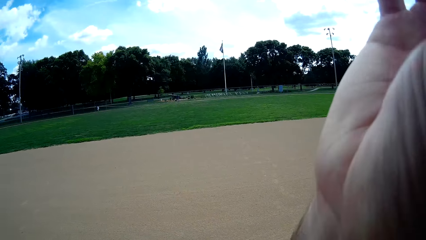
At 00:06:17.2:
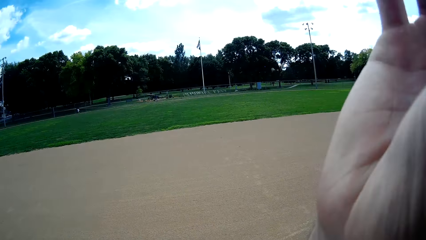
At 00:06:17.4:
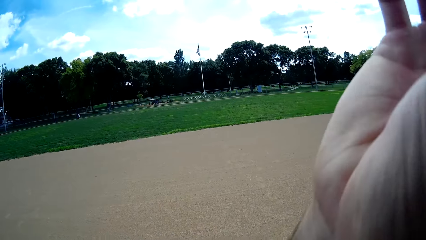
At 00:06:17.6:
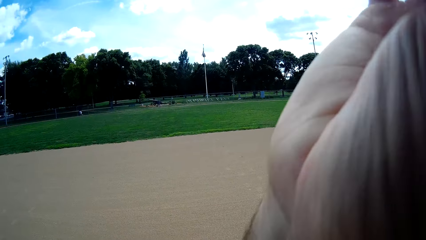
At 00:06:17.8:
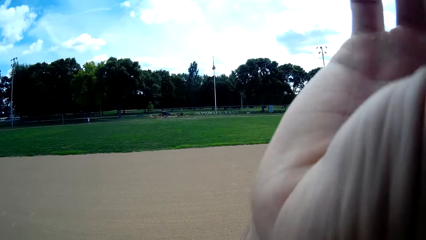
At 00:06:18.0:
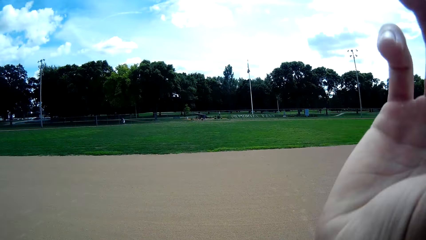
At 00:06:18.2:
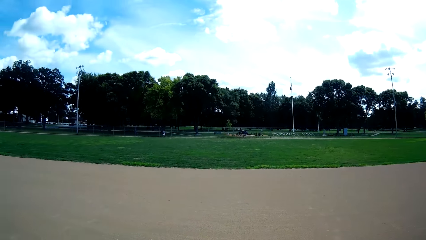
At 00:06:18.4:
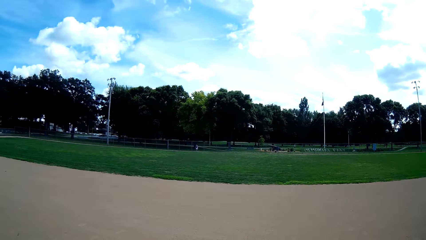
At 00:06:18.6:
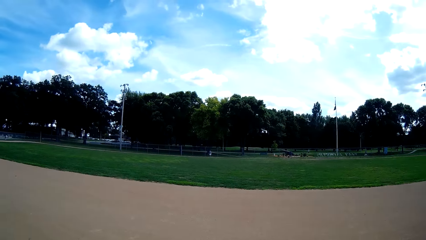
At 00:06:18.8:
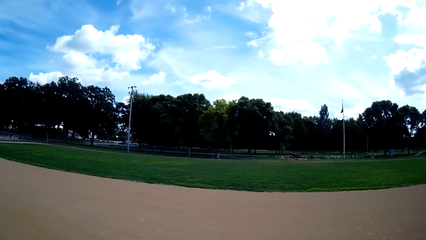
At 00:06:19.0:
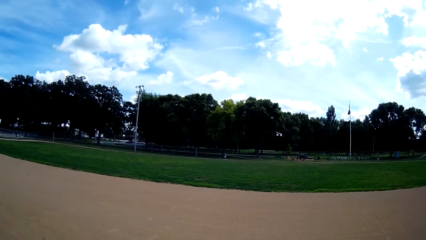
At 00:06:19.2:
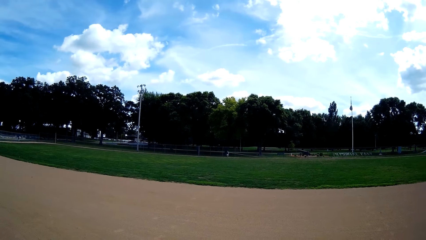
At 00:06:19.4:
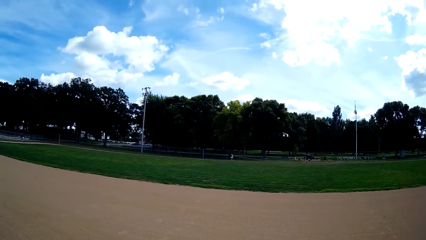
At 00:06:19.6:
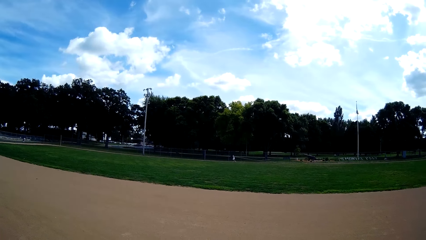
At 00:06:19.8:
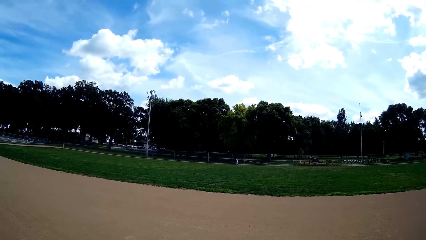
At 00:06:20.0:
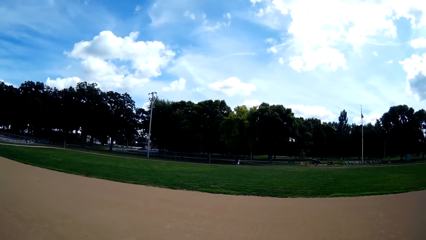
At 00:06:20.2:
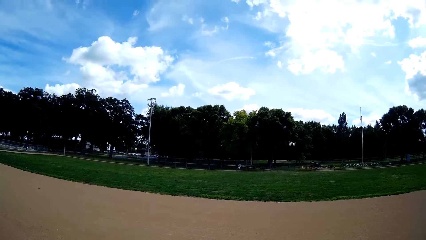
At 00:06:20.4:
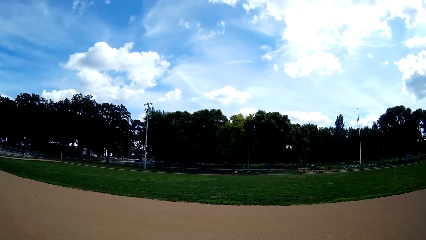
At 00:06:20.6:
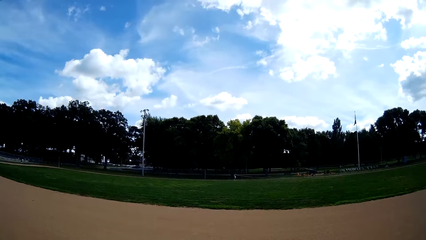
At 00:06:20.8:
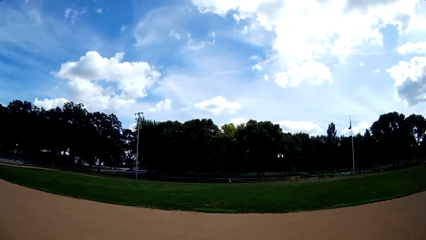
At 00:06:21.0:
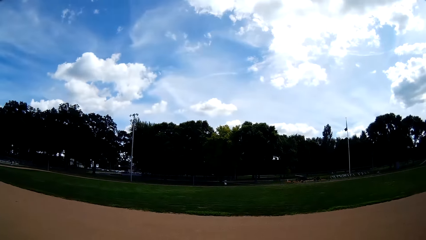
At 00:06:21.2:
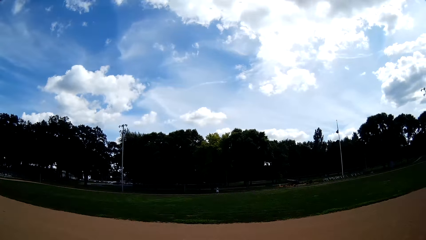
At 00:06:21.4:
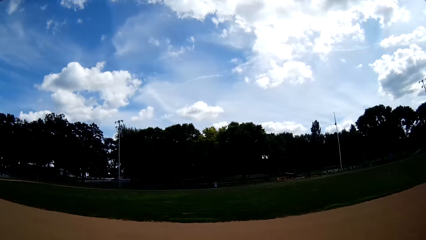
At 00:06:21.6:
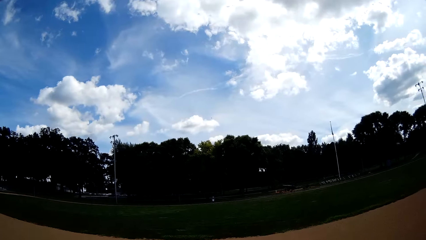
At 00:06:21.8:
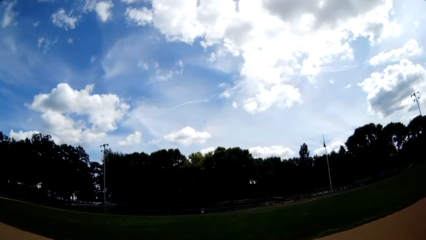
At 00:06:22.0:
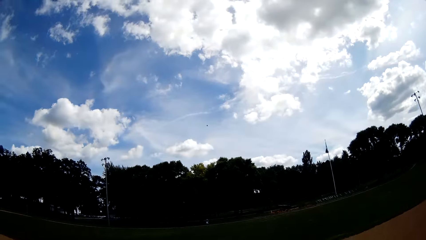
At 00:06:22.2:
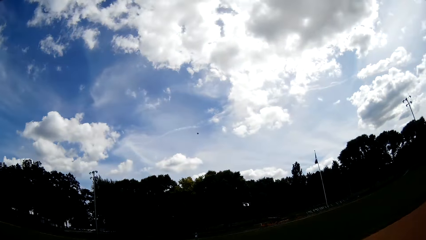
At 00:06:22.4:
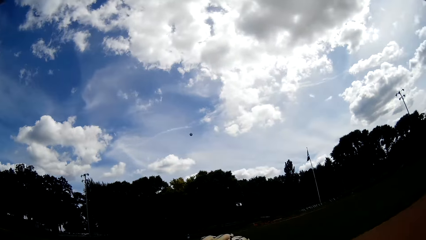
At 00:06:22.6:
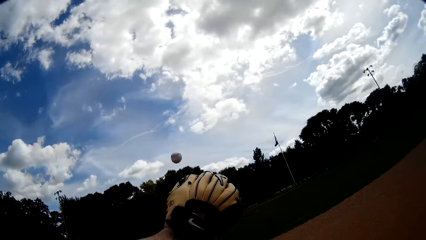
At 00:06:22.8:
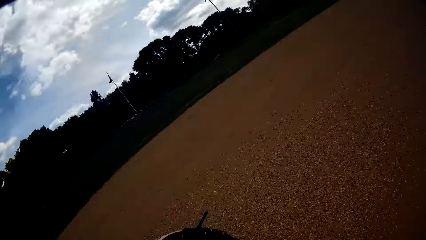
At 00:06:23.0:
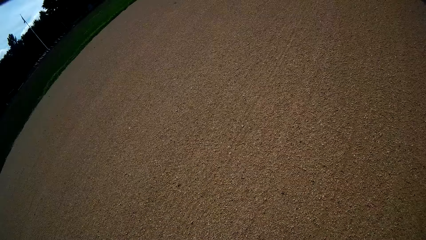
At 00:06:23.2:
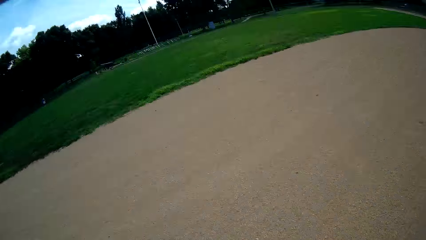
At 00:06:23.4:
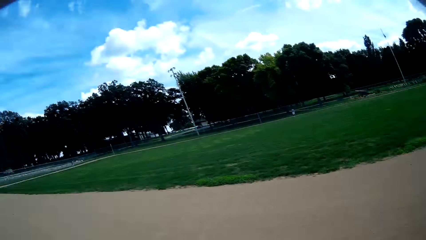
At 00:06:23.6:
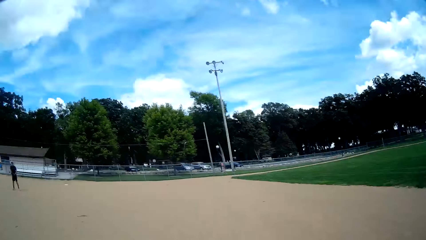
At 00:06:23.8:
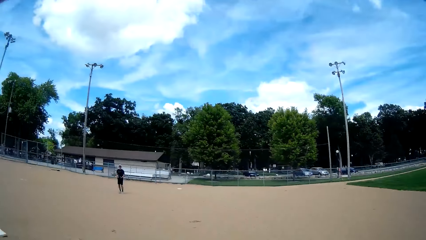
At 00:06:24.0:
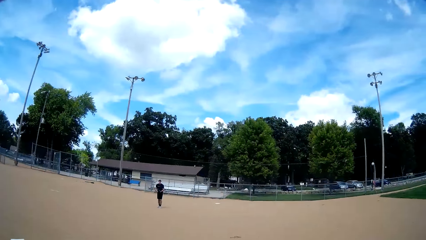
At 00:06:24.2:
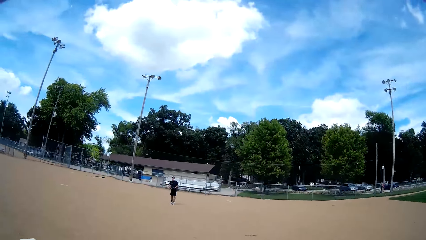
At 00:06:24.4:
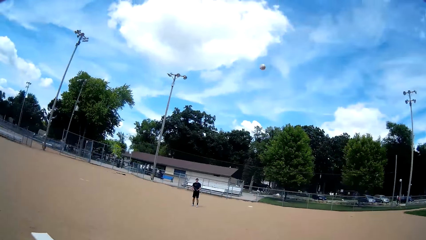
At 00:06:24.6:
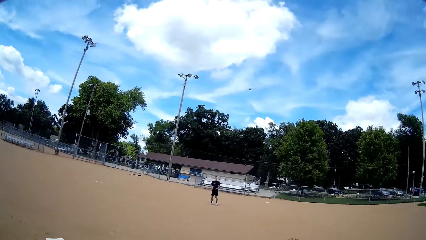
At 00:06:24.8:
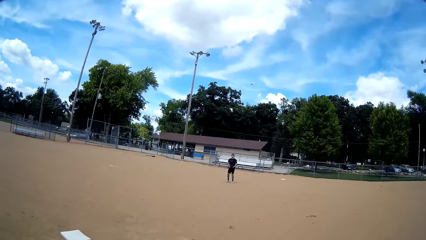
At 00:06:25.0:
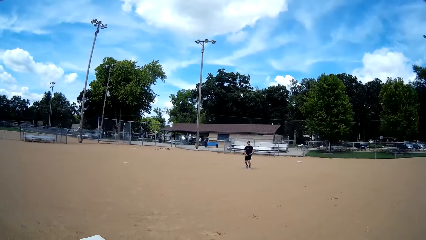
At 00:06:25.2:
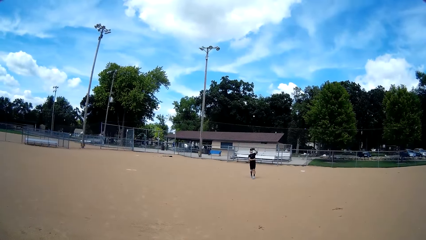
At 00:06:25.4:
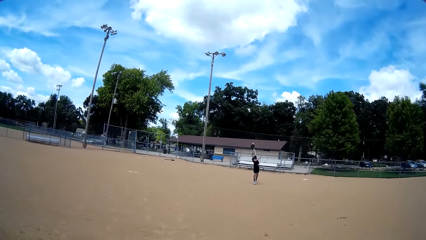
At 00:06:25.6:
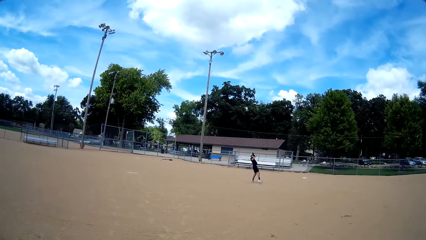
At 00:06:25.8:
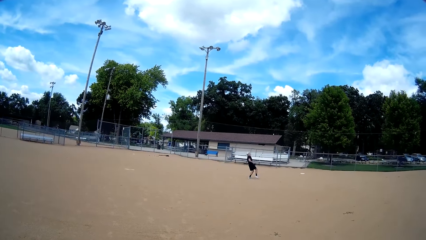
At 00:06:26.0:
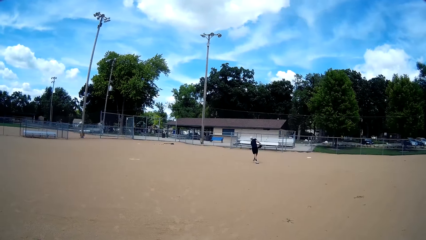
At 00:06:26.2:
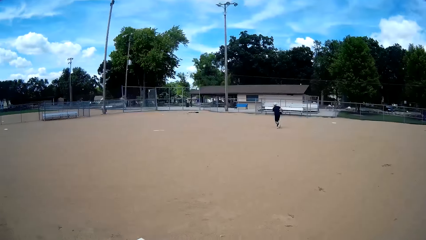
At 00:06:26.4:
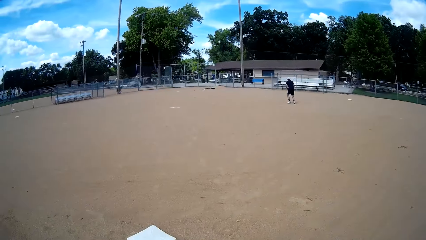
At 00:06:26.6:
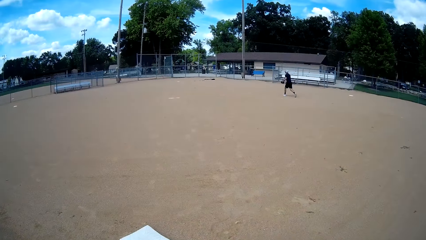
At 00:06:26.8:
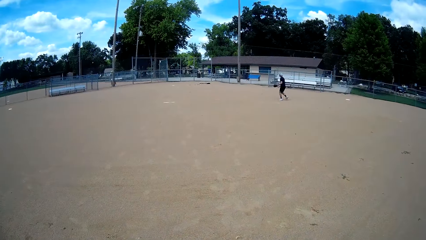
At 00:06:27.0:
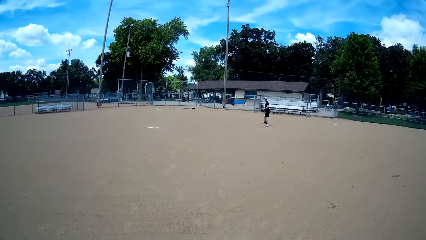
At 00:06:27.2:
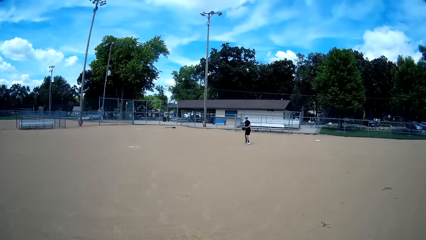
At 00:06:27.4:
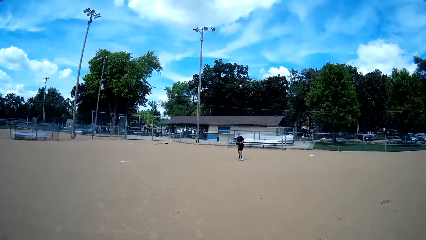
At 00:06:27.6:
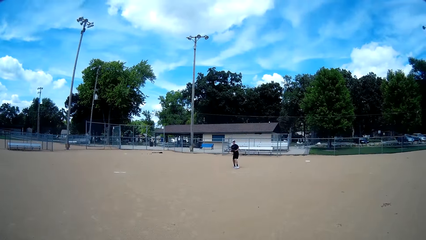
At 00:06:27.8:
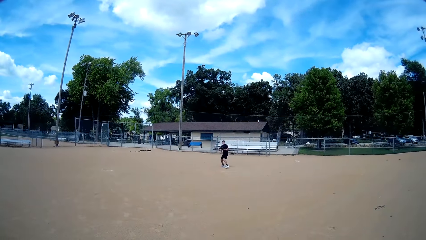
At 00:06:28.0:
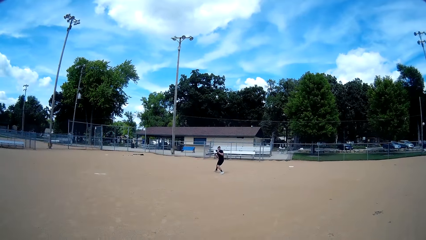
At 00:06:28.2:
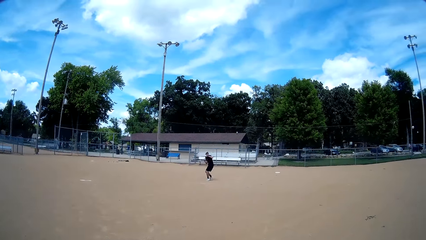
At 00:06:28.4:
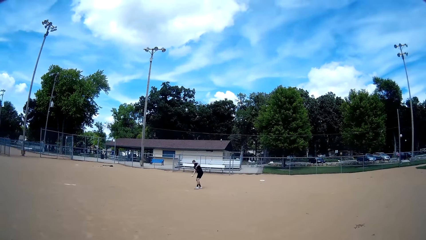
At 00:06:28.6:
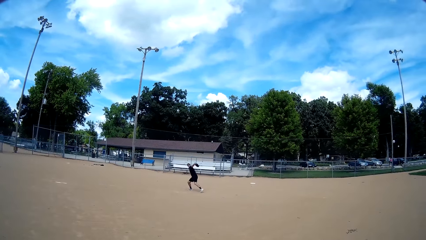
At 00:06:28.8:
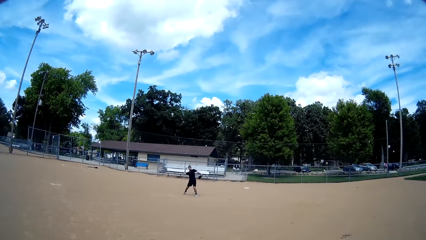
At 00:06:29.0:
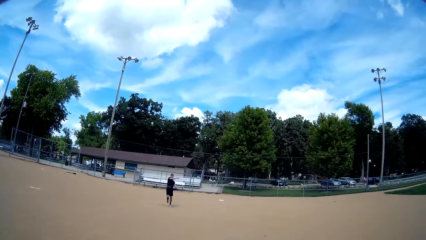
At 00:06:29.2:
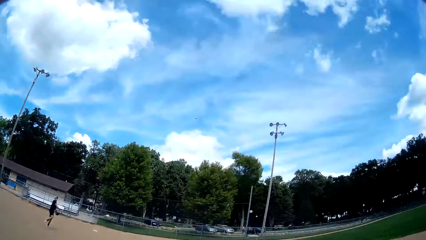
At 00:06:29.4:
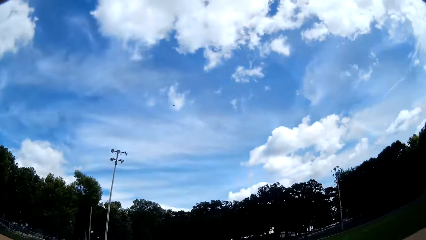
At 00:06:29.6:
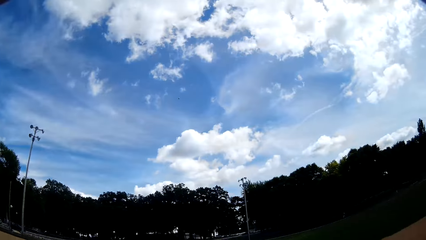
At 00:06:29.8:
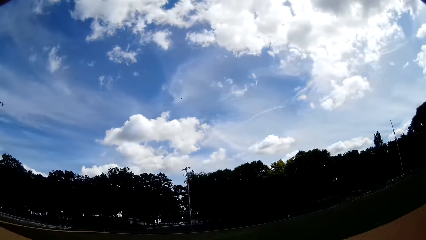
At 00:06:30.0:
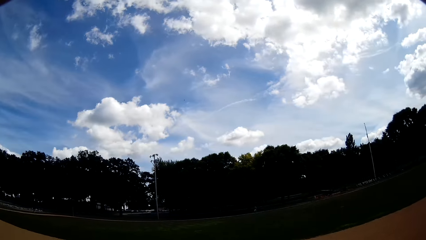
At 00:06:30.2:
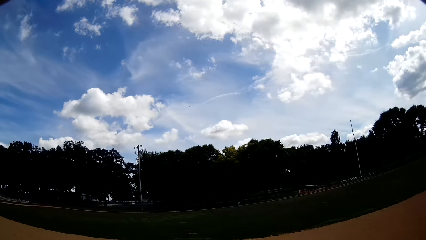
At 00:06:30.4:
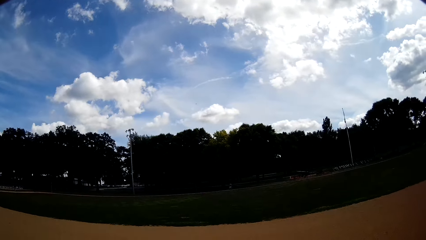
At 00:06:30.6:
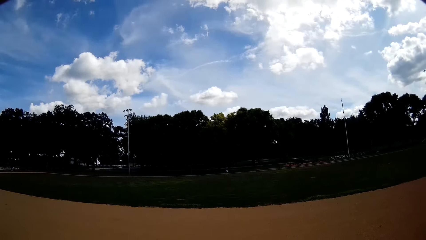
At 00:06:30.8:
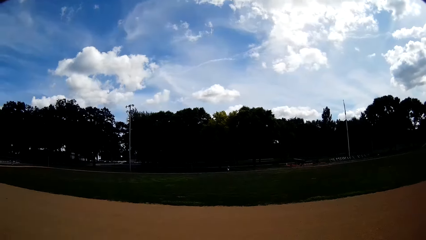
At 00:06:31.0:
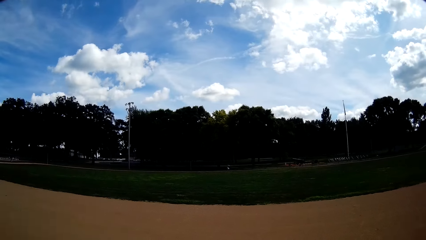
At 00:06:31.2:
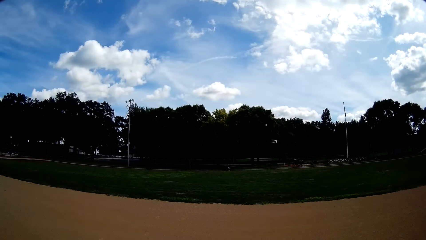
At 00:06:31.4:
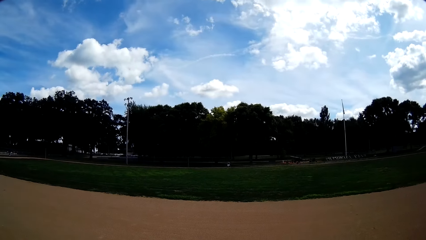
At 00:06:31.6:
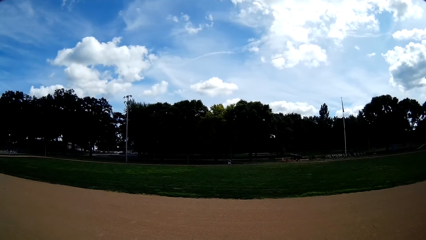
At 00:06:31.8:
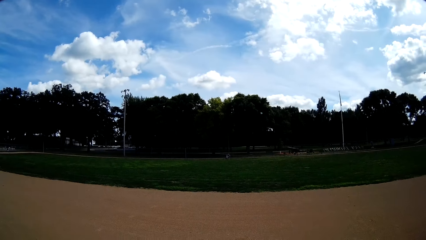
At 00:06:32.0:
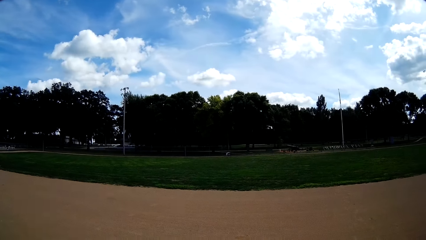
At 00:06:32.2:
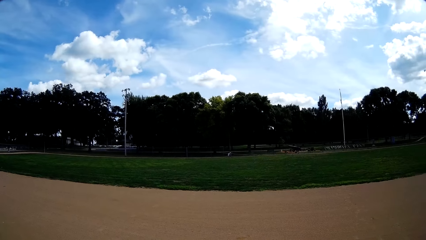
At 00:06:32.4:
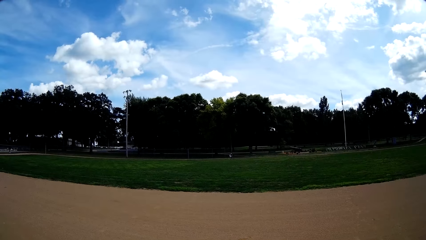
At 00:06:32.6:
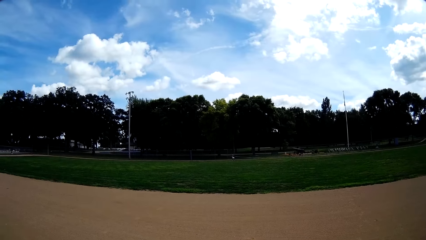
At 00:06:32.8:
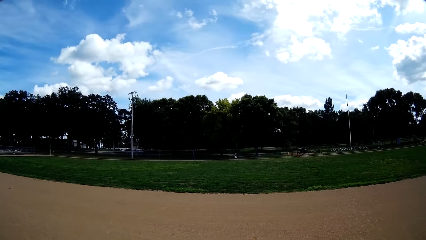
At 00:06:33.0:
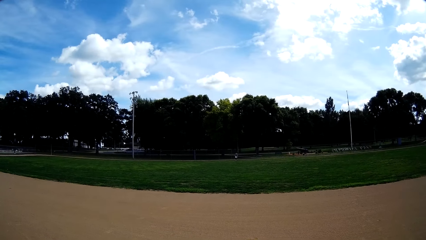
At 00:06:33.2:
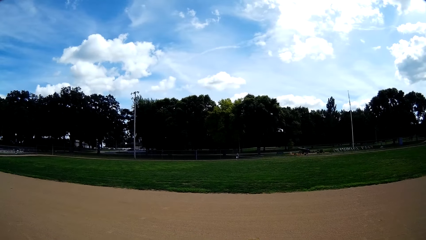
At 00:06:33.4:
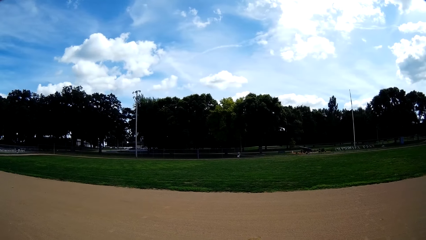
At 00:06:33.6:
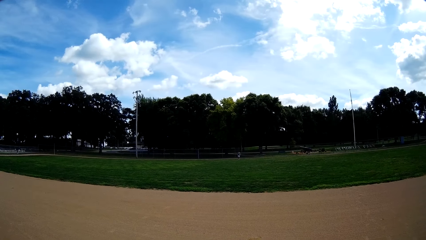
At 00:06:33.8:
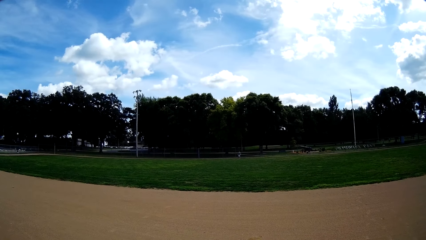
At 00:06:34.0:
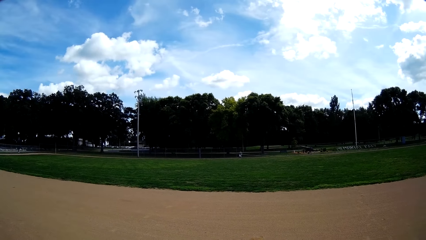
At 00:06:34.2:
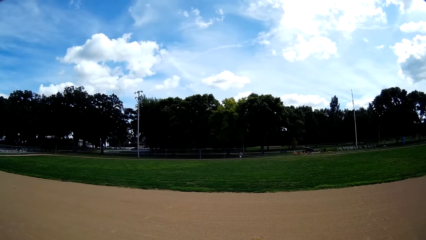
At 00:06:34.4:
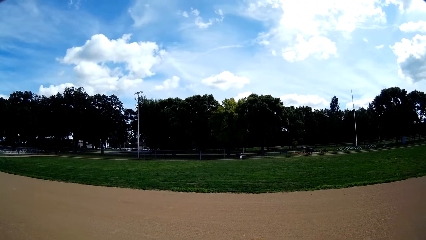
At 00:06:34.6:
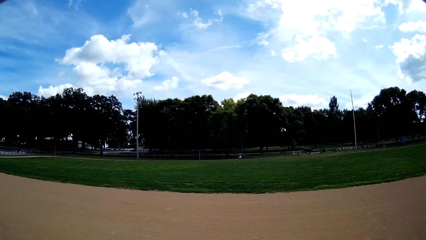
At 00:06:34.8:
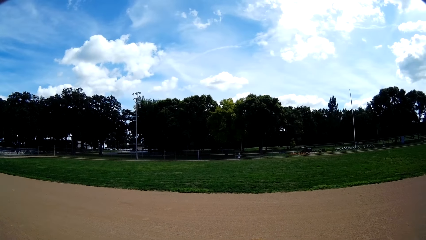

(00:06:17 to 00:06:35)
A man picks the ball from the ground. The camera wearer looks around. The man throws the ball towards the camera wearer with his right hand. The camera wearer lifts the hand. He catches the ball with the baseball glove on his left hand. Another man walks around. The camera wearer throws the ball towards the other man with his right hand. The other man picks the ball. The other man catches the ball with the baseball glove on his left hand. The other man hits the ball. The other man throws the ball towards the first man with his right hand. The first man walks around. The first man catches the ball. The first man talks.
